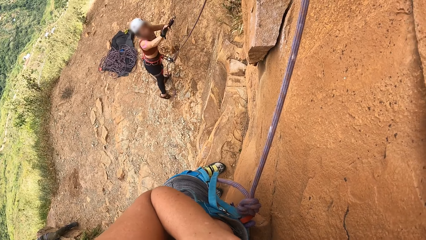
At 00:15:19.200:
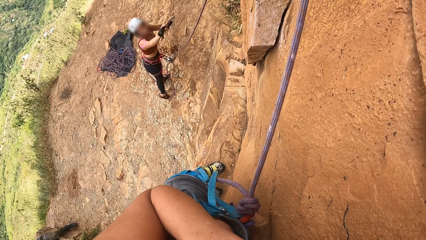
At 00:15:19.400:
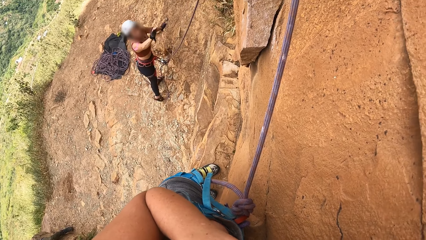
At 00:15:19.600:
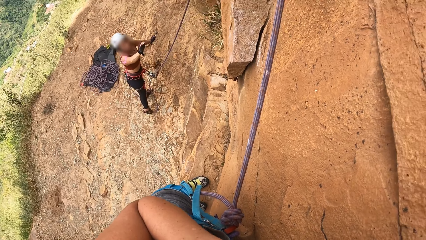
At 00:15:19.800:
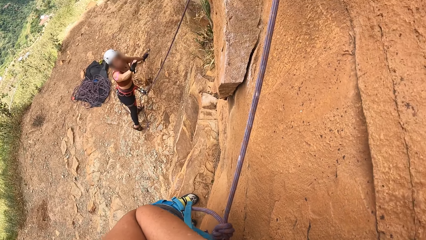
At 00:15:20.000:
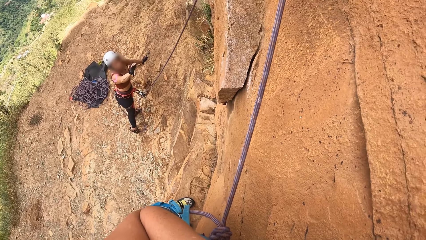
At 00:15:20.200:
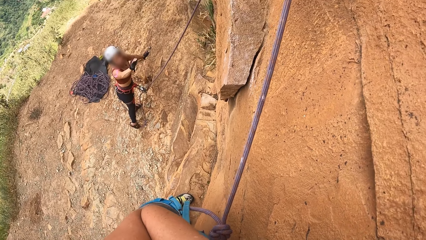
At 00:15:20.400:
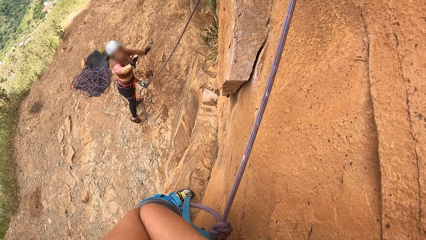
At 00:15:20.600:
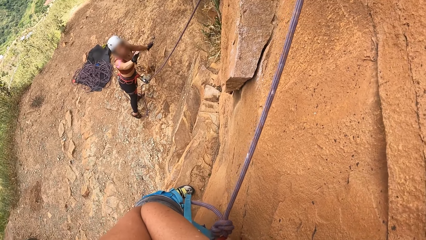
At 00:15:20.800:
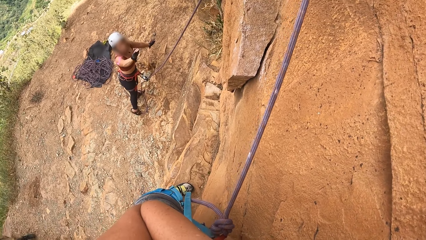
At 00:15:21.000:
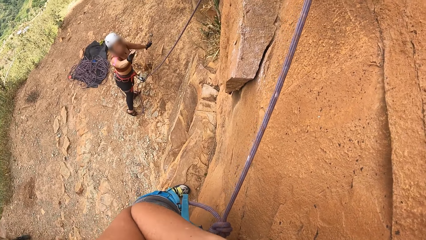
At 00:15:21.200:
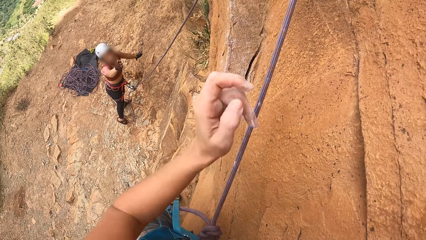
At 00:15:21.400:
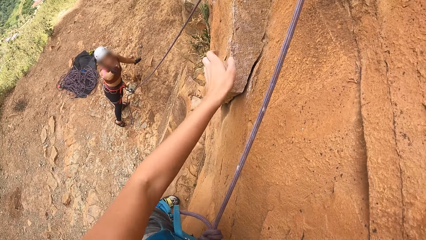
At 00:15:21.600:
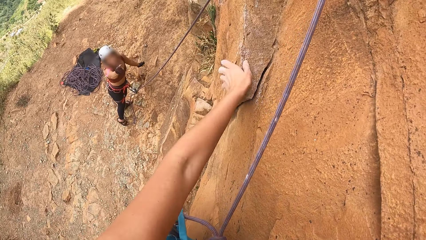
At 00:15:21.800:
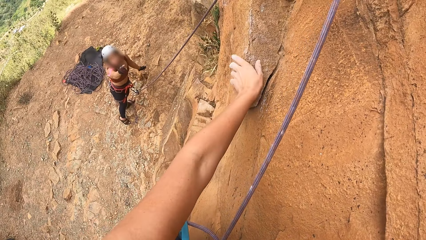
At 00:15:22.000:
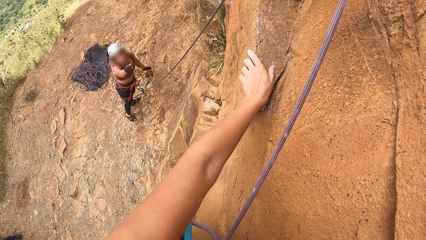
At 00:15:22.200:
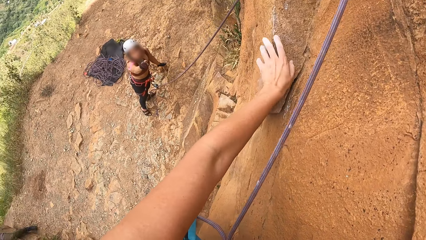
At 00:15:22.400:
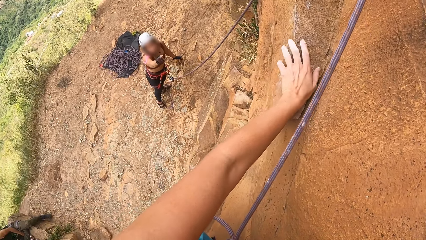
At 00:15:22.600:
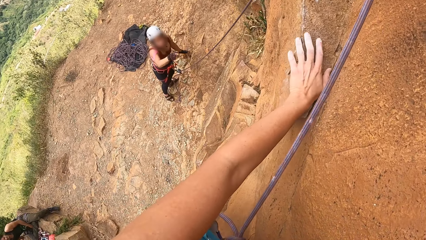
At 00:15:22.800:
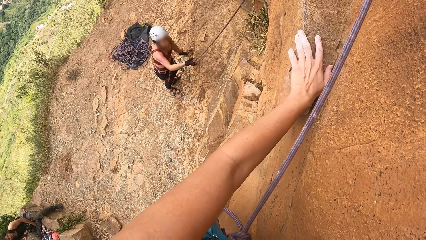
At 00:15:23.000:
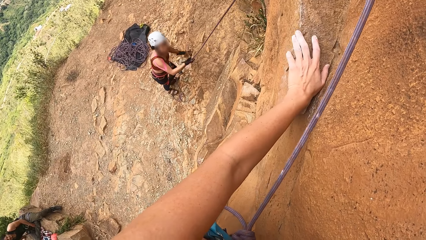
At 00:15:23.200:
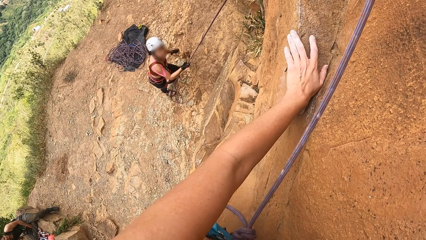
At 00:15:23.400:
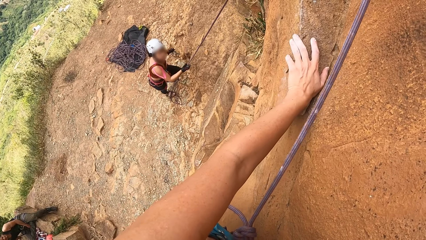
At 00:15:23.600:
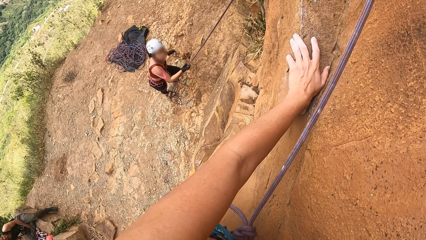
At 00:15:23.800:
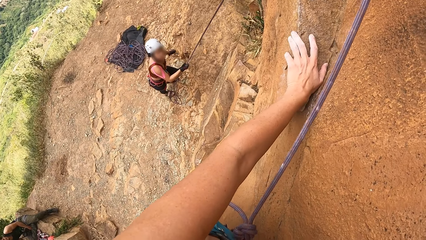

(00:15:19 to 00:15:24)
A man explains to the camera wearer.

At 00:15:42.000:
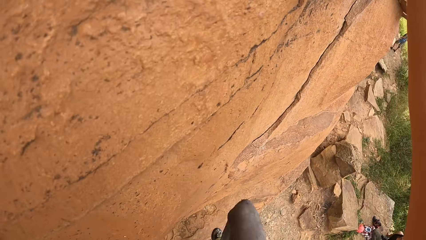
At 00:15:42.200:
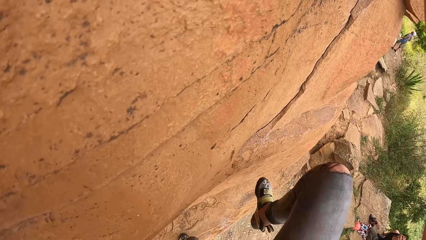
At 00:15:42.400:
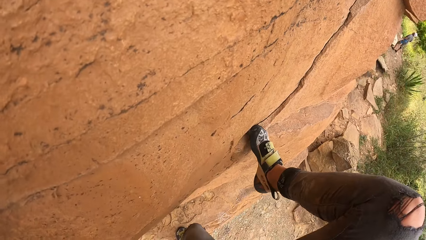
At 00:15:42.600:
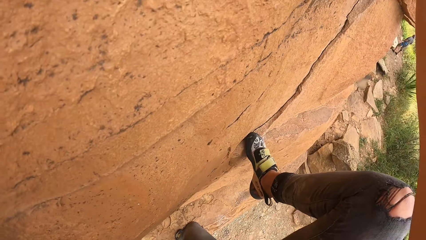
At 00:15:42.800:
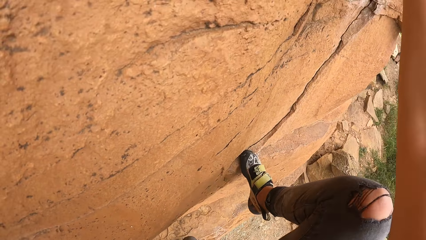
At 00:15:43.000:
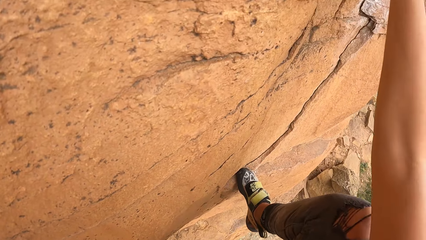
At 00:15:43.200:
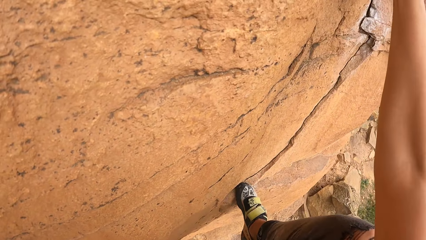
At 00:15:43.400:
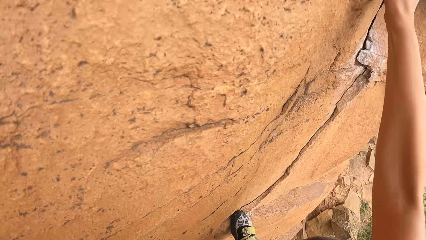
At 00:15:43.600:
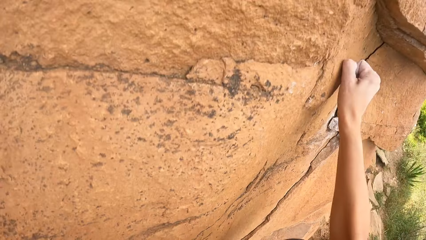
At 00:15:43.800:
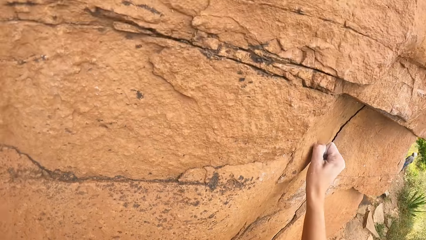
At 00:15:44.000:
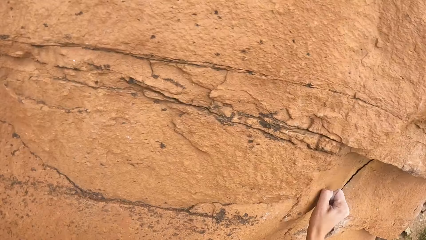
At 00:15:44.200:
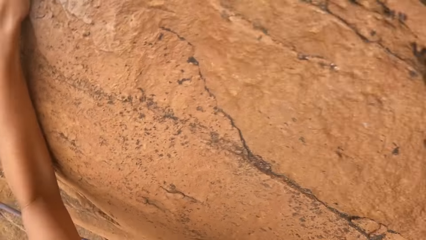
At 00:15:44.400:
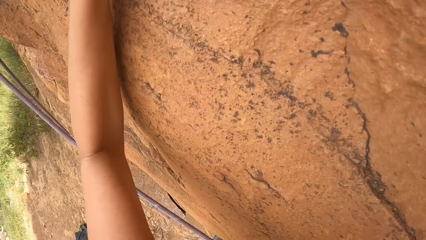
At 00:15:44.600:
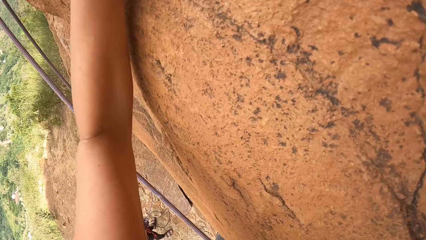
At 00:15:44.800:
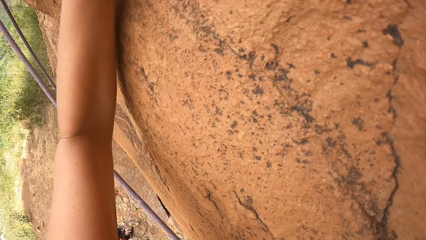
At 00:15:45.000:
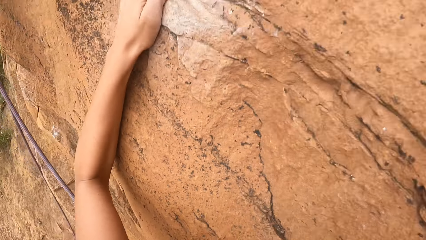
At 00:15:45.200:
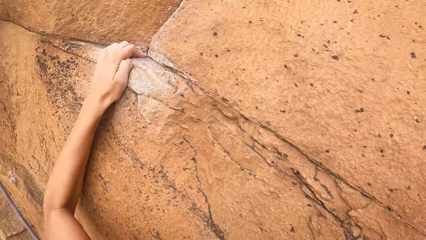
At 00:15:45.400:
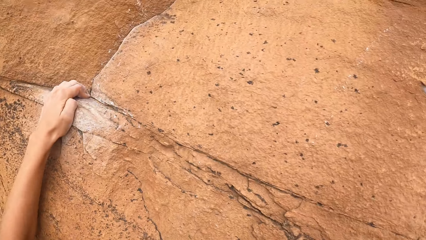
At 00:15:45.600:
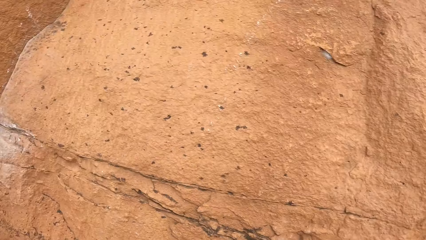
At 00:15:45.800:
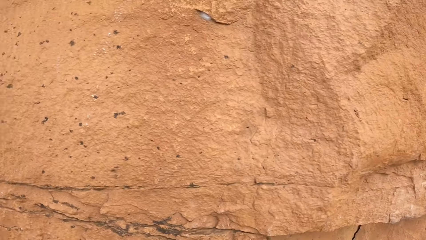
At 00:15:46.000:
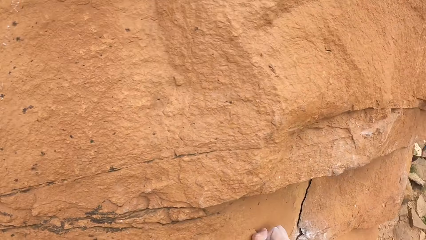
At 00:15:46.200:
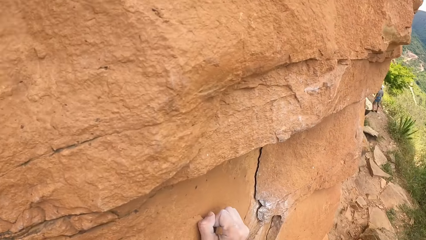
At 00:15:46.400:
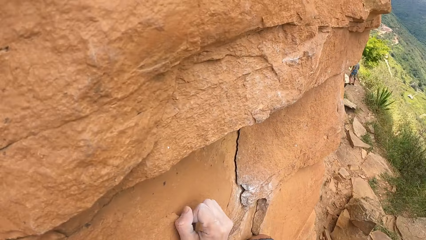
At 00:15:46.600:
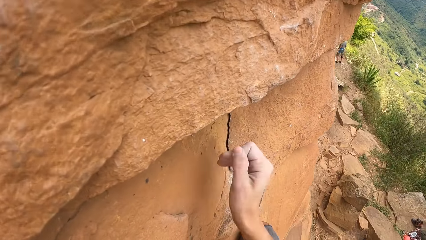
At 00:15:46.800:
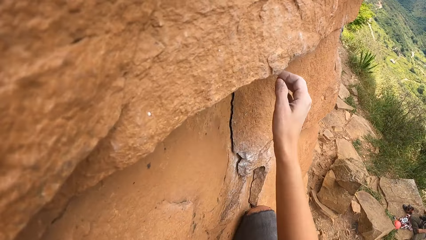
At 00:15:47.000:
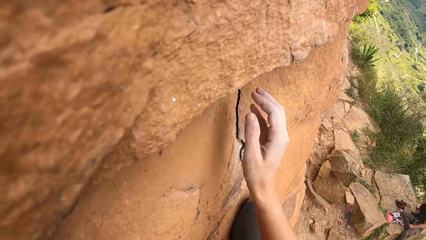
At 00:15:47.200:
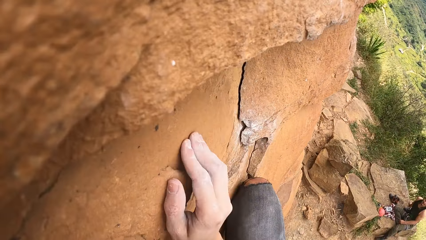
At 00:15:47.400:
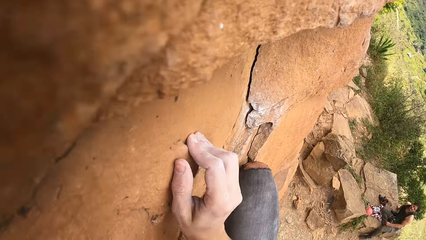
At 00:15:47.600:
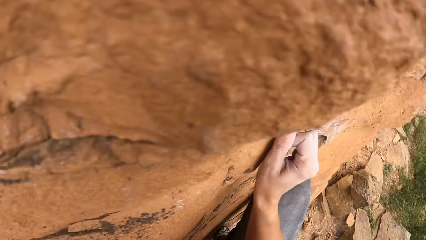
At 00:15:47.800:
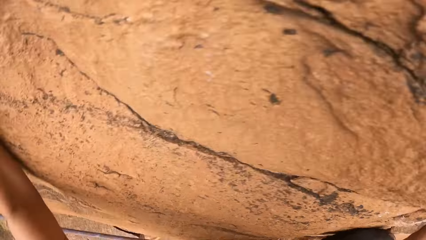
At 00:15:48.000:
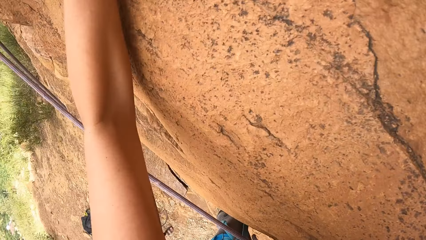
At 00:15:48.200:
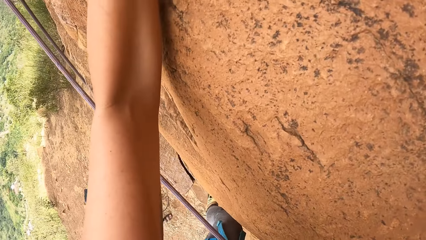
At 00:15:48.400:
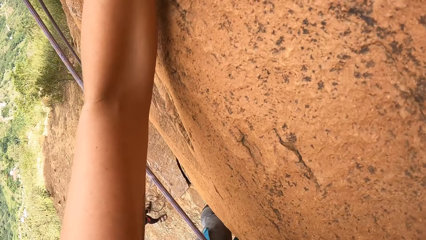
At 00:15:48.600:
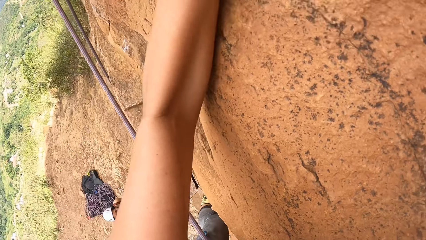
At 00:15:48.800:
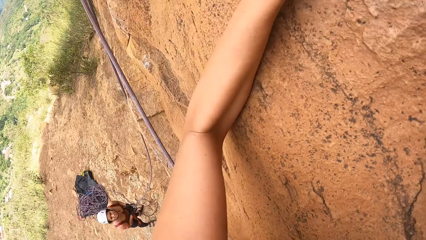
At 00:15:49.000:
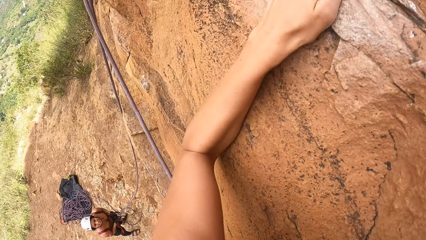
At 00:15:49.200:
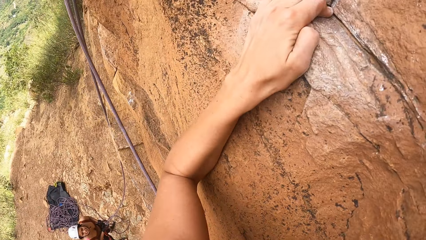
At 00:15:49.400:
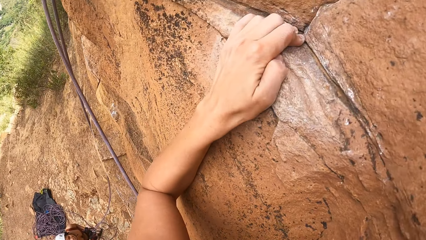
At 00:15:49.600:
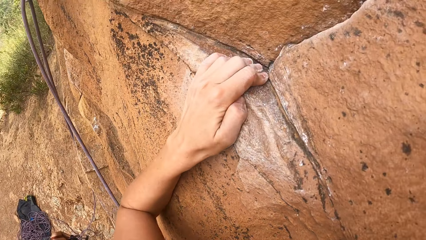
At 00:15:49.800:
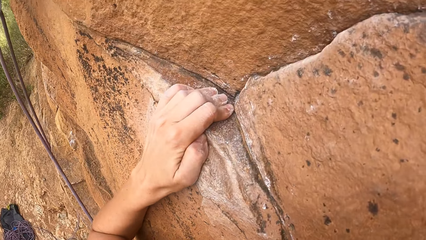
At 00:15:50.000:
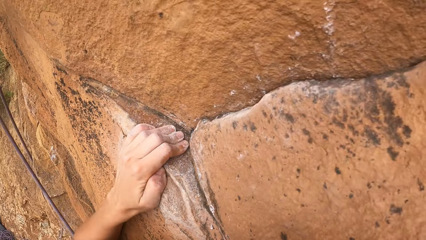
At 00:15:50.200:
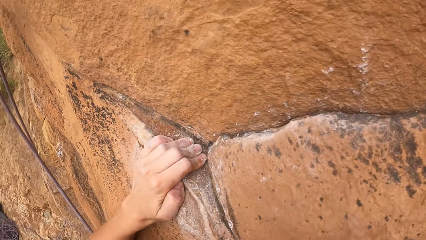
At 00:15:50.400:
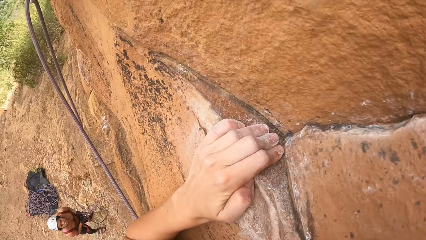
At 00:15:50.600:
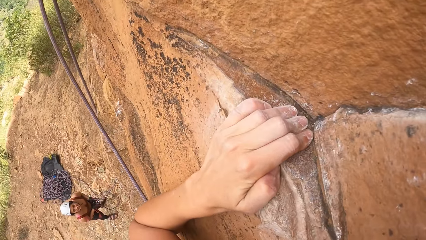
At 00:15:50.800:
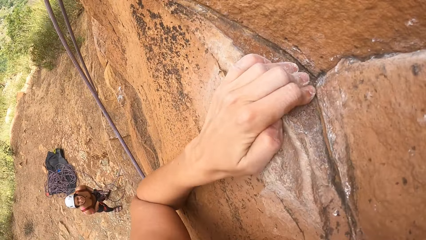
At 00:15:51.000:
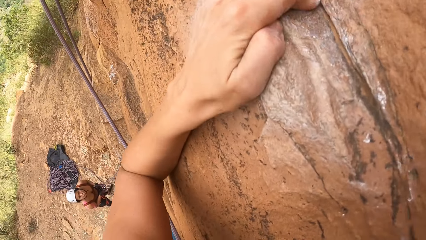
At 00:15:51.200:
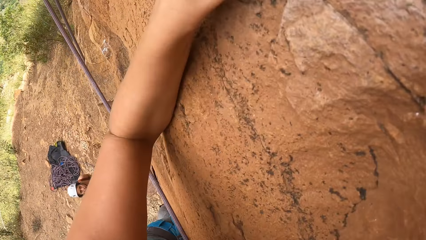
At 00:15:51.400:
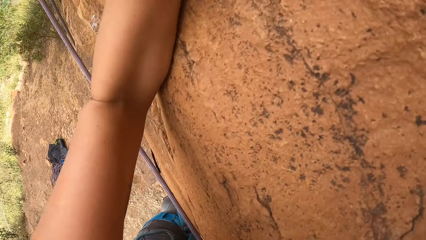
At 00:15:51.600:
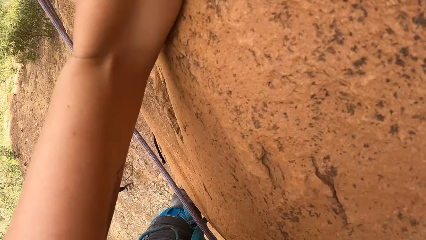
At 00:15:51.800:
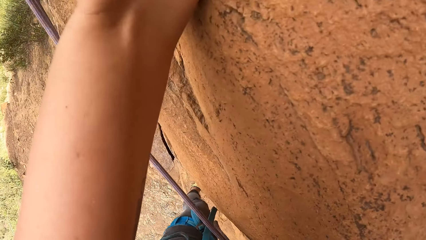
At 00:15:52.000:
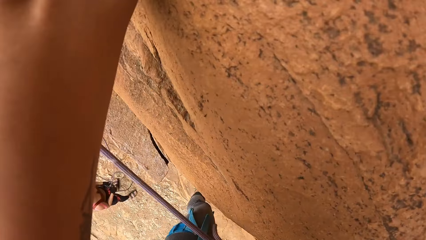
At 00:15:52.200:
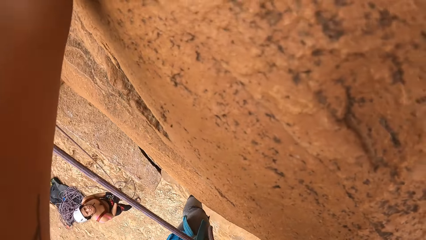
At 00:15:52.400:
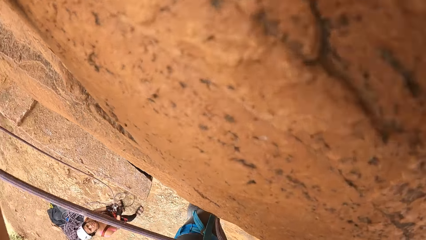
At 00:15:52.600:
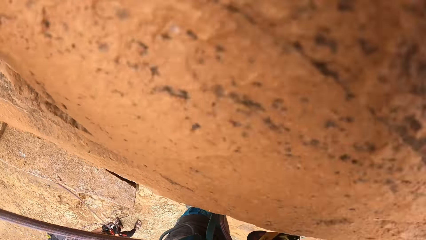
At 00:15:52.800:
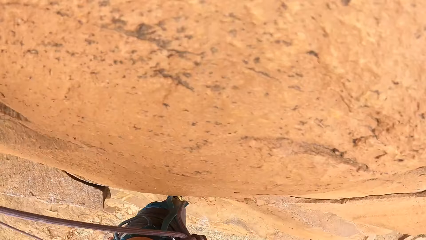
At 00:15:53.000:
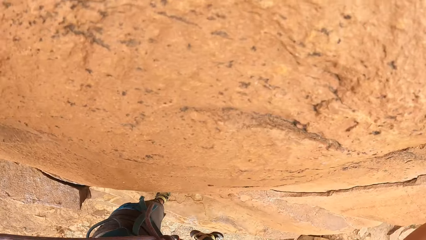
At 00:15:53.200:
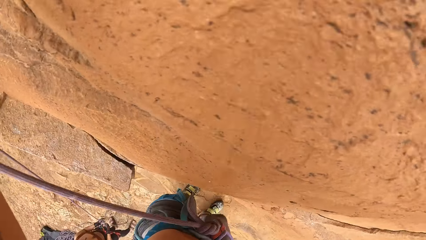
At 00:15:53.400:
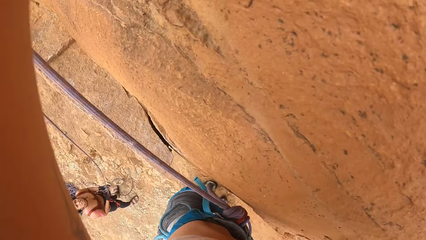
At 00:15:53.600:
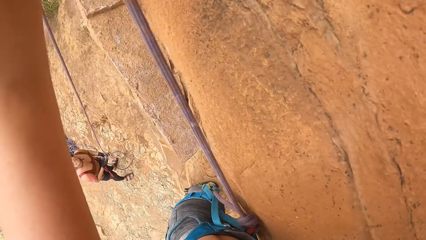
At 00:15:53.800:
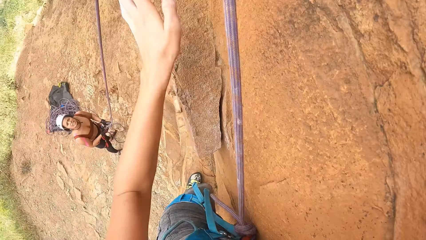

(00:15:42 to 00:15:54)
The camera wearer climbs the rocks.
